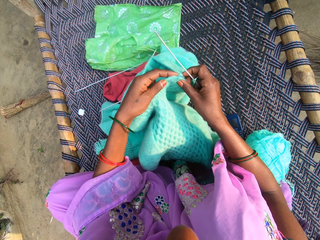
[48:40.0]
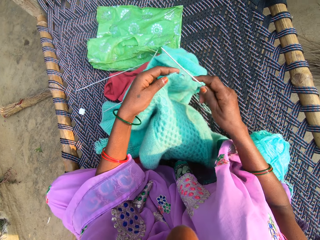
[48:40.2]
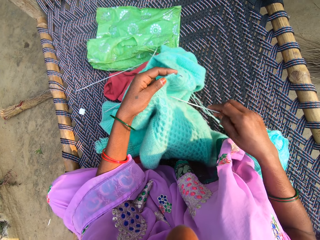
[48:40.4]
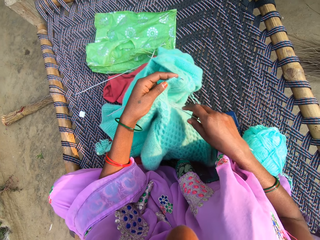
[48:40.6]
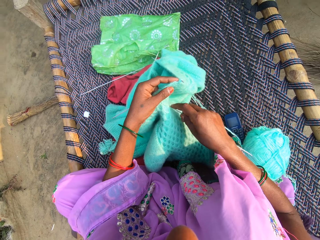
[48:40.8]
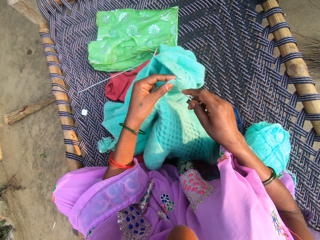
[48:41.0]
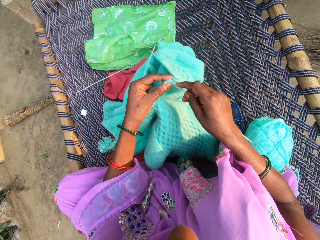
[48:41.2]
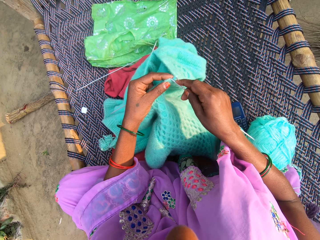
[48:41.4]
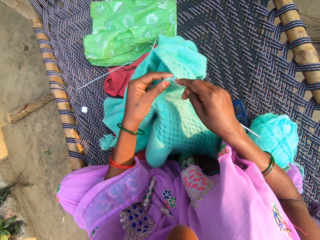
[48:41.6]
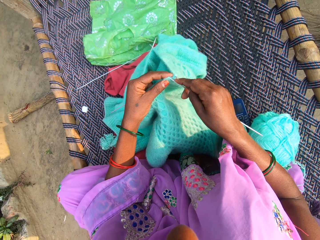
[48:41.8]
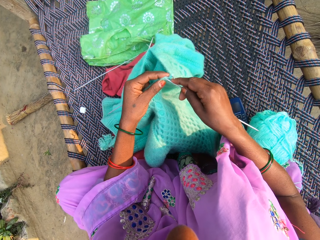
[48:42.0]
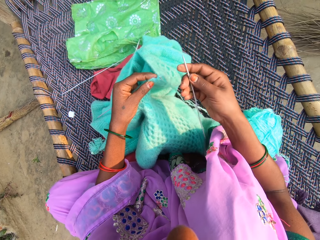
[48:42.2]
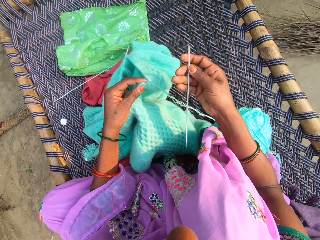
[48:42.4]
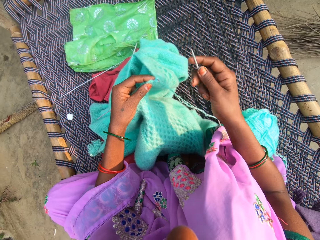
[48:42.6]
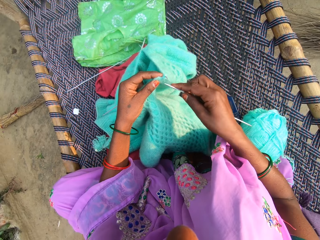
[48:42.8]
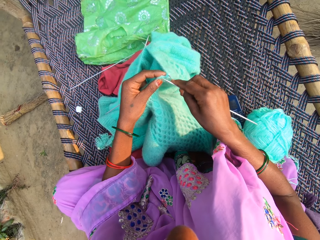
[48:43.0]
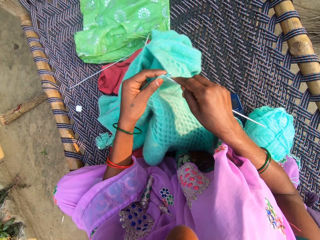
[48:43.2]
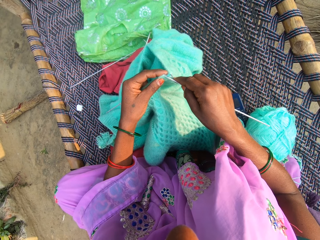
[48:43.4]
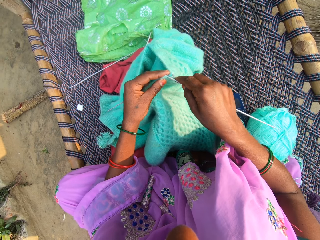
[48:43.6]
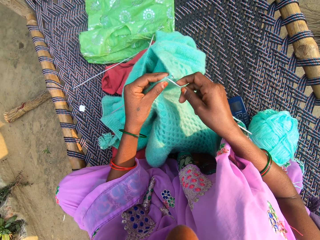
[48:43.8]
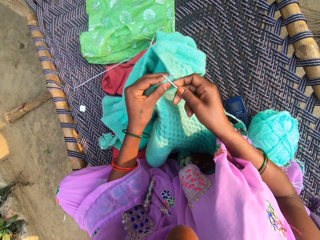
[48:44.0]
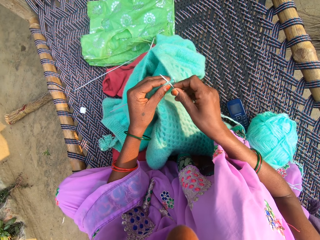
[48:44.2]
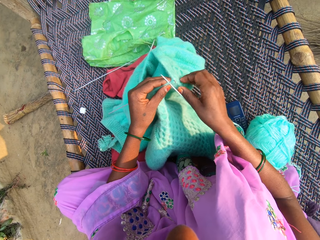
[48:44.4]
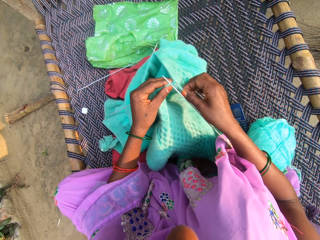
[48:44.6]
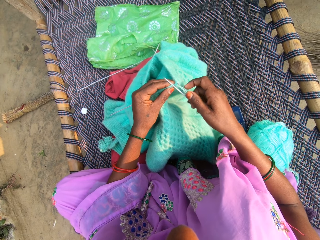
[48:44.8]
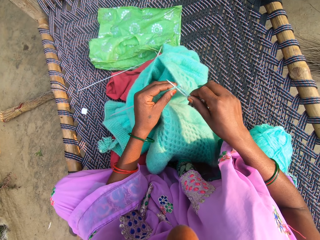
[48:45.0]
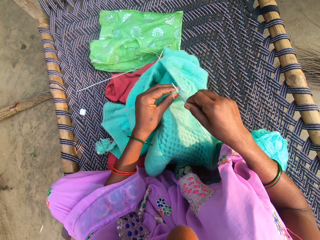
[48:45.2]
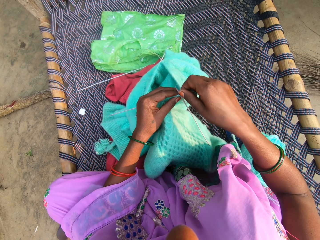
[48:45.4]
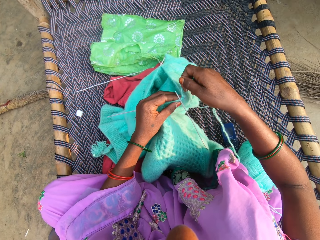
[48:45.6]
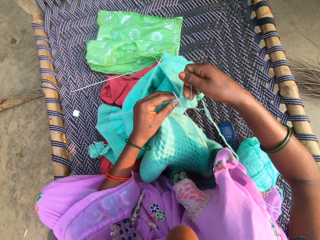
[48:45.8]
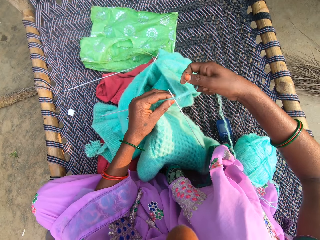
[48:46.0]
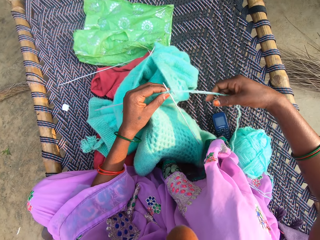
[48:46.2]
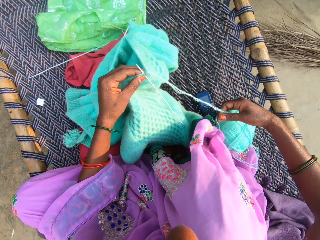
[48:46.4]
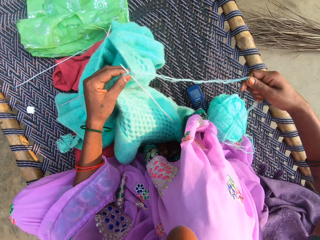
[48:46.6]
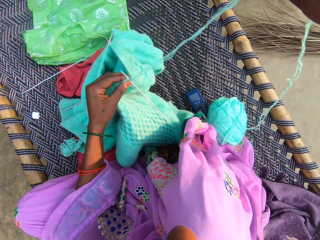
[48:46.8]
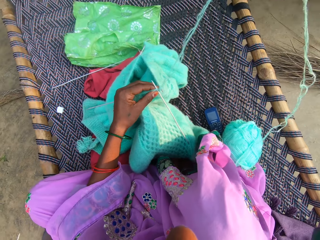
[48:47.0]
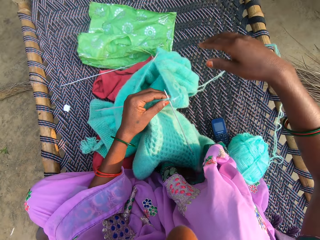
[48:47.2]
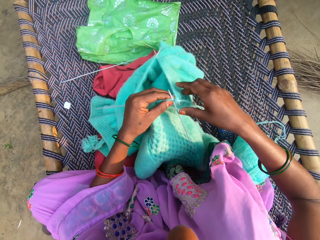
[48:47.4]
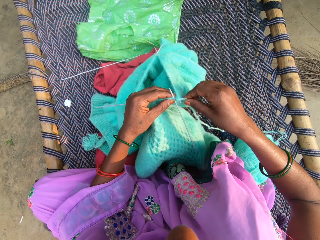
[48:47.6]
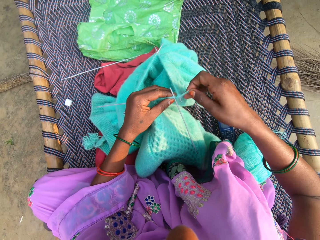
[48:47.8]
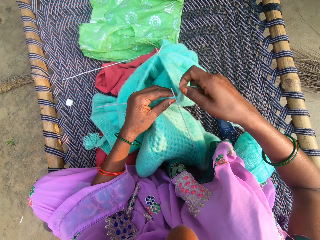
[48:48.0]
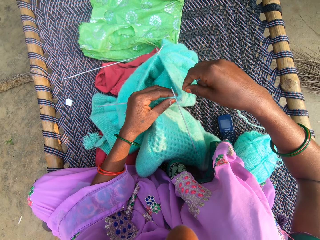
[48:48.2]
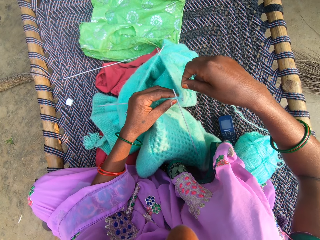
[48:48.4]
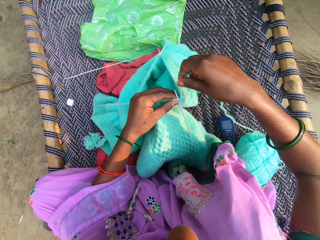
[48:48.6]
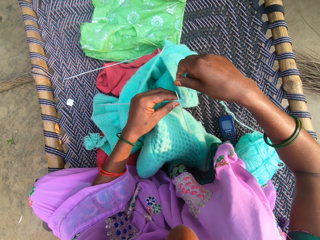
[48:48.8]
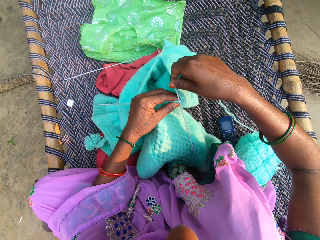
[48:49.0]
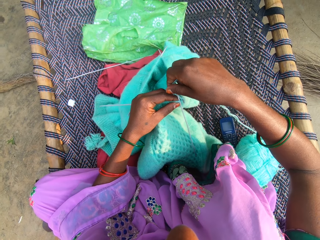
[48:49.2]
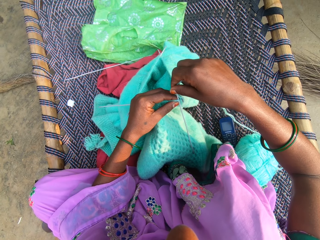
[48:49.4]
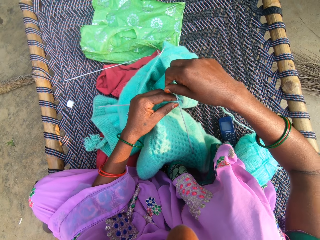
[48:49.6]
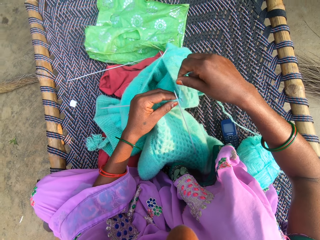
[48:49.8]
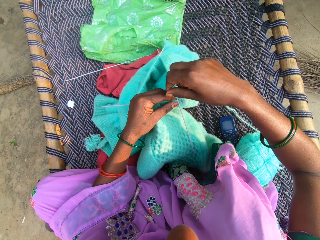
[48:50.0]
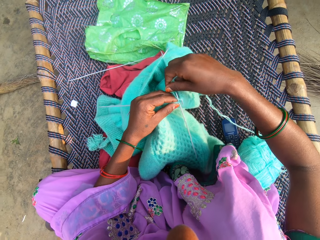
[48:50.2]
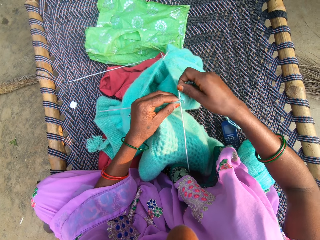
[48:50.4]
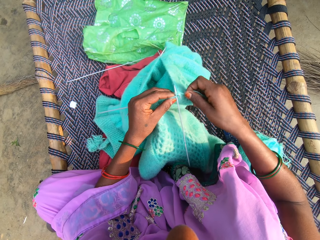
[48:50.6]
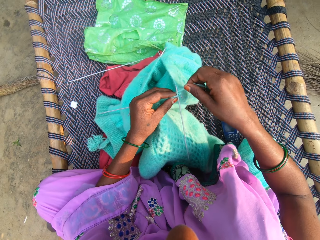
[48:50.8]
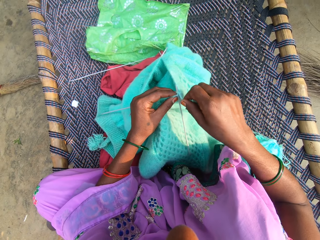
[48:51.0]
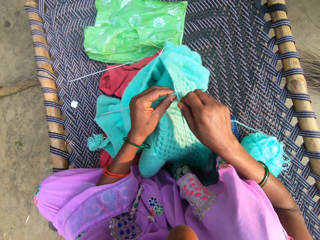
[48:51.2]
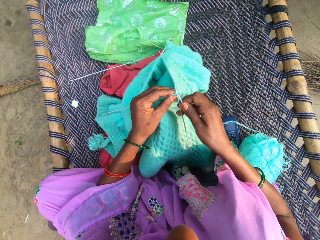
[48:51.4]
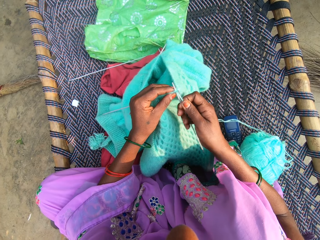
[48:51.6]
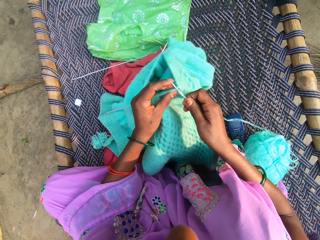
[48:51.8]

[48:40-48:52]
The camera wearer knits a fabric. They hold a double-pointed needle. They hook knitting thread with the double-pointed needle. They hold the knitting thread. They roll the knitting on the double-pointed needle.

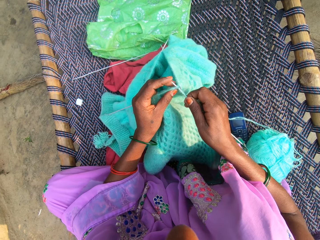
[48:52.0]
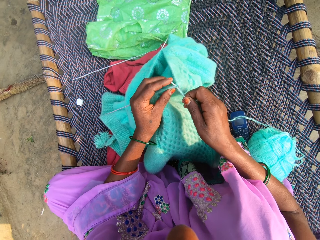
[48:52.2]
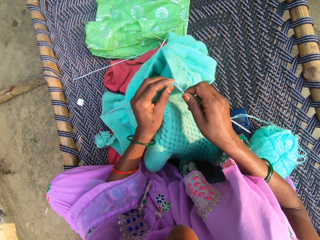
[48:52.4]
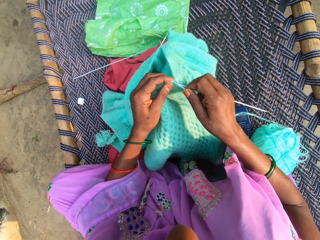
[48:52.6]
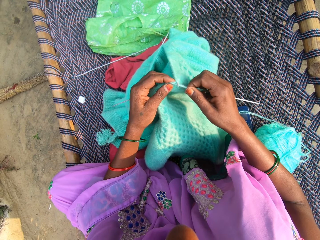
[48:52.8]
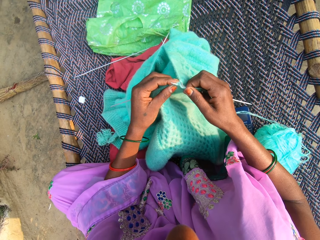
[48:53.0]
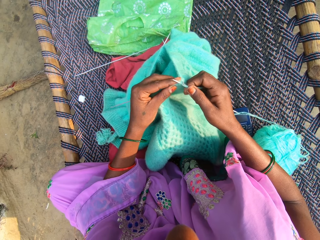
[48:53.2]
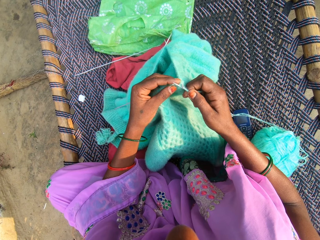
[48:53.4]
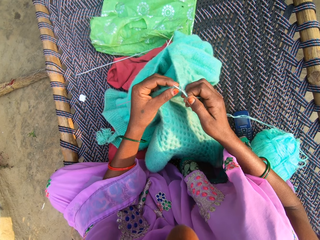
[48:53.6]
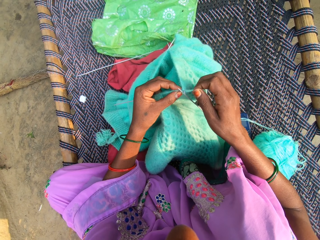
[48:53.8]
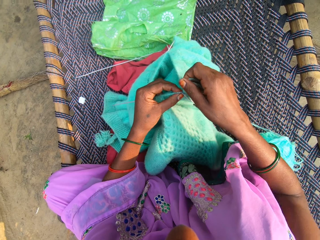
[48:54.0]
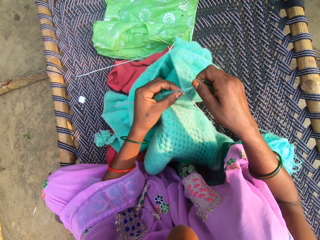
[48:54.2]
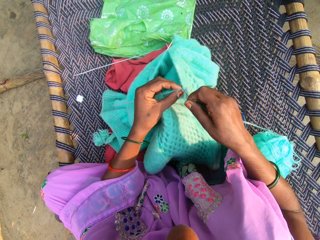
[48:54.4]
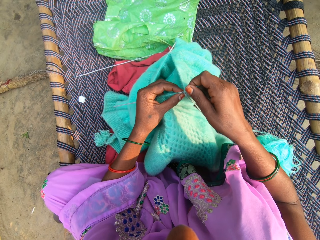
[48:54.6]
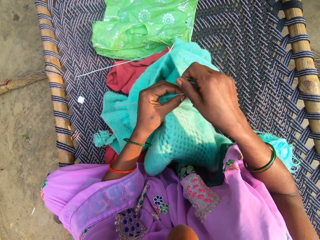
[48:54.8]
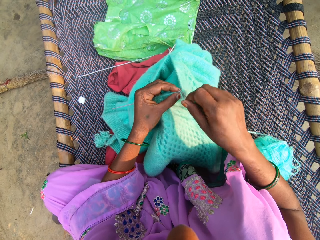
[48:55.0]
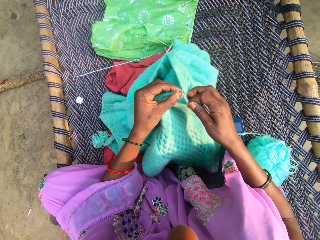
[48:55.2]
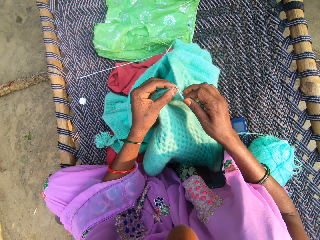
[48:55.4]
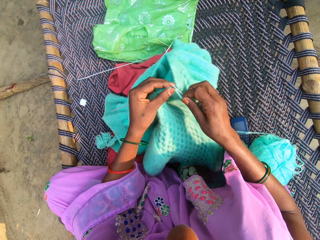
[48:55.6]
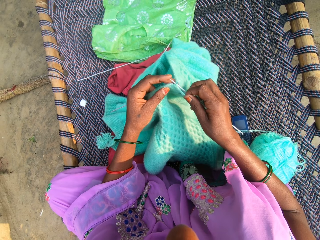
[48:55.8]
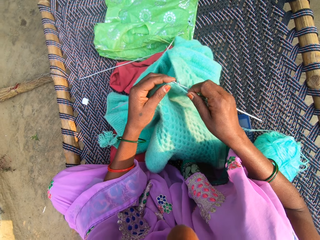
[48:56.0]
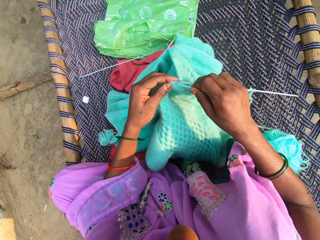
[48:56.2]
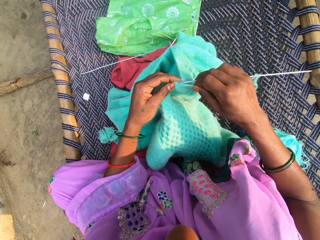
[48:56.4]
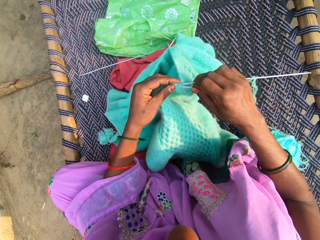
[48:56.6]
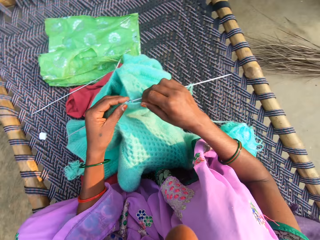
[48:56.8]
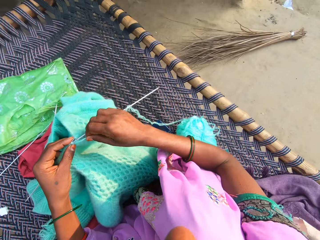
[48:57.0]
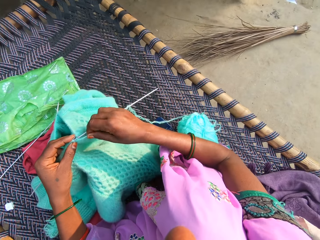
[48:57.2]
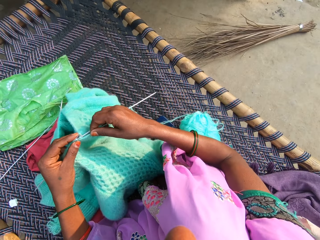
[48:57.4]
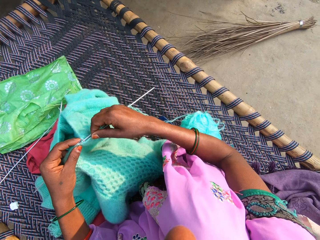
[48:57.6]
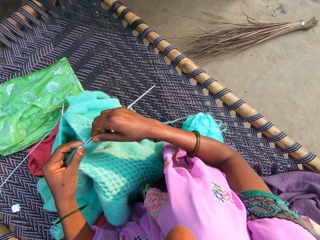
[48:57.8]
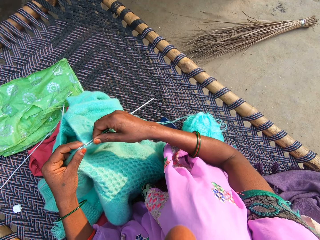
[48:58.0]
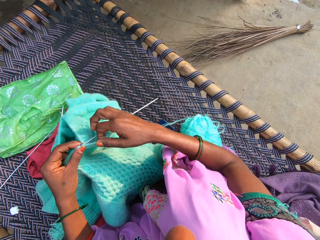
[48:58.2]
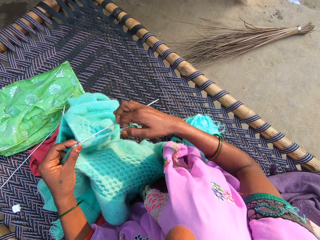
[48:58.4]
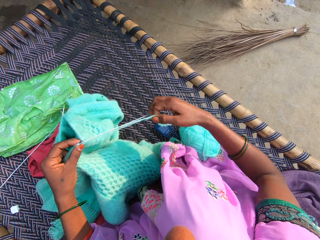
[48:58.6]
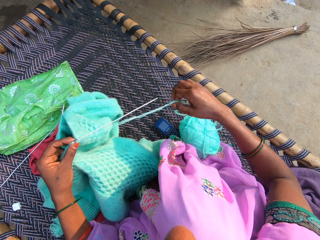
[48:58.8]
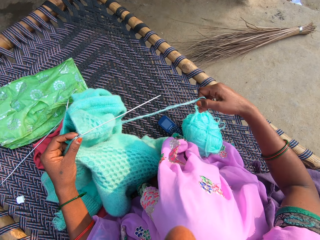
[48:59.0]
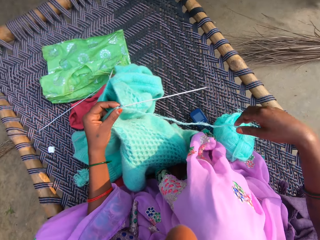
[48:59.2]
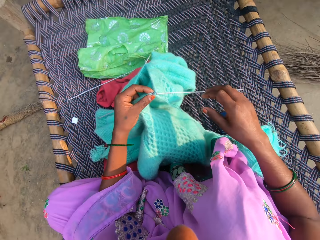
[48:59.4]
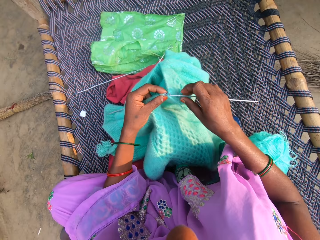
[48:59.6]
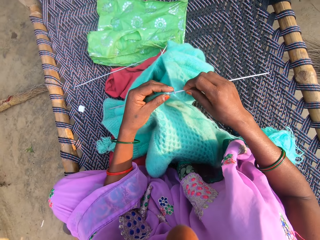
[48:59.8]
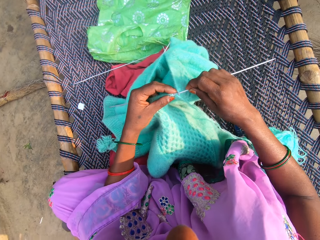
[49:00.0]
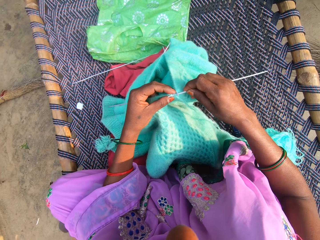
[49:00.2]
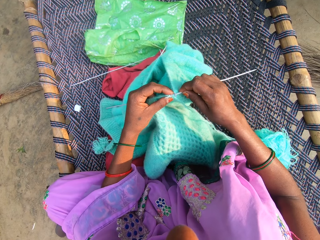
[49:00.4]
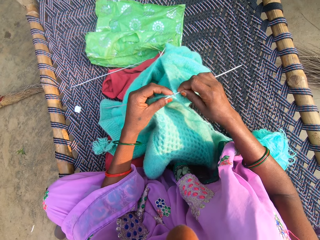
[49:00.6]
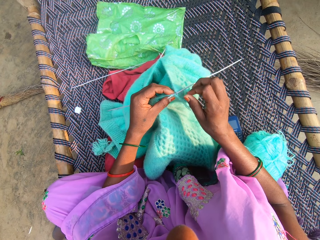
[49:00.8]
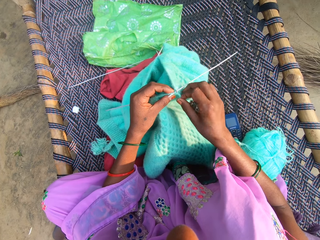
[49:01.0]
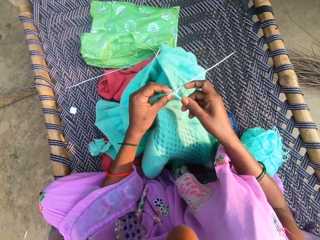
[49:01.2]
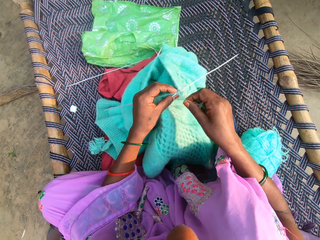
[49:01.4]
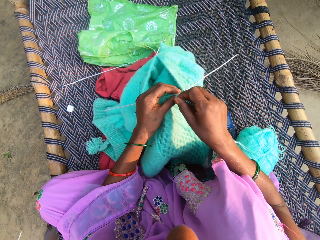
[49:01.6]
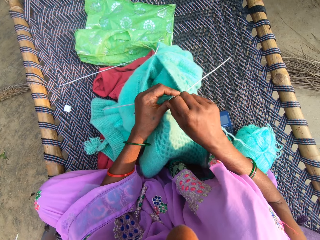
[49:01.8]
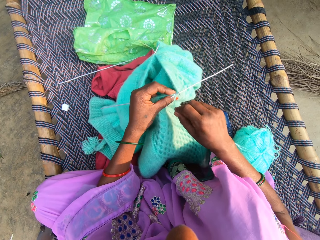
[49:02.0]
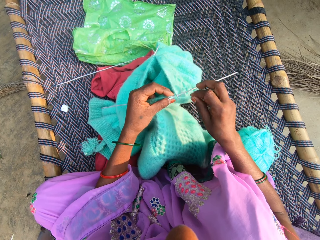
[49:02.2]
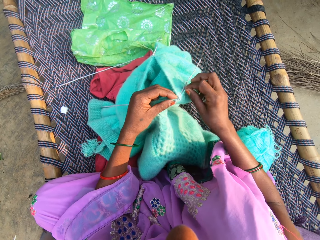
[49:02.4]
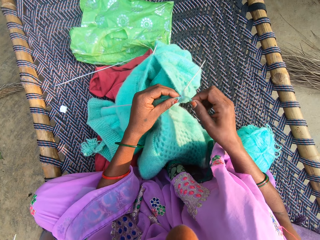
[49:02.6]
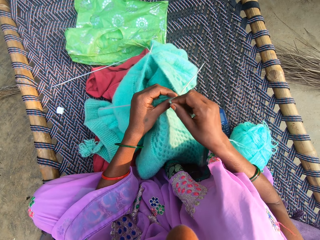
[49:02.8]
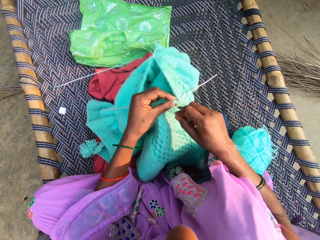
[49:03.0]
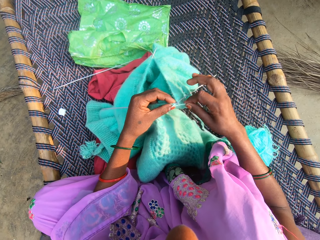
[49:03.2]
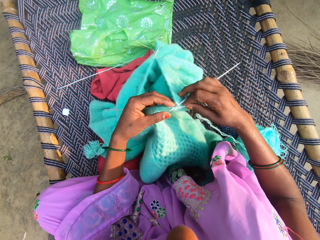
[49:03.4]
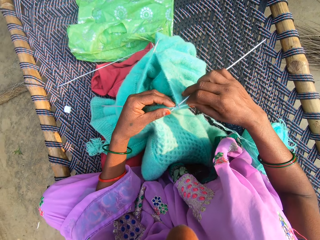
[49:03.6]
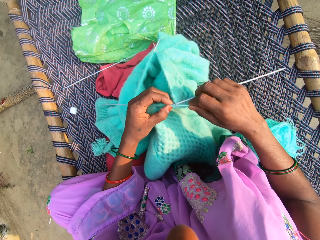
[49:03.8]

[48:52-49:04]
The camera wearer knits a fabric. They hook knitting thread with a double-pointed needle. They roll the knitting on the double-pointed needle. They hook the knitting thread with the double-pointed needle. They hold the knitting thread. They hold the double-pointed needle. They roll the knitting on the double-pointed needle.
